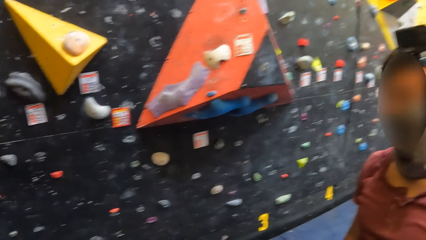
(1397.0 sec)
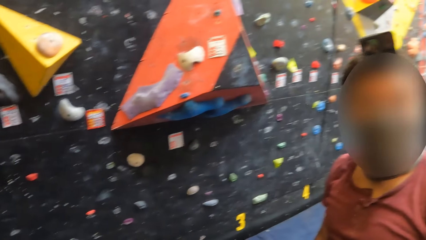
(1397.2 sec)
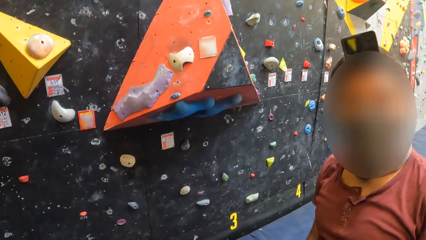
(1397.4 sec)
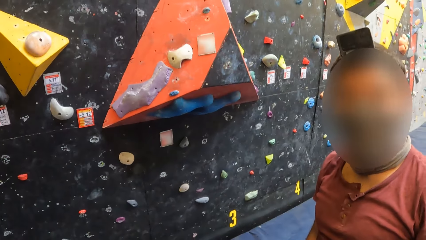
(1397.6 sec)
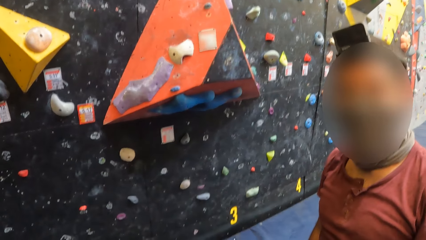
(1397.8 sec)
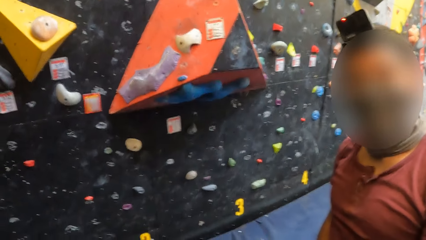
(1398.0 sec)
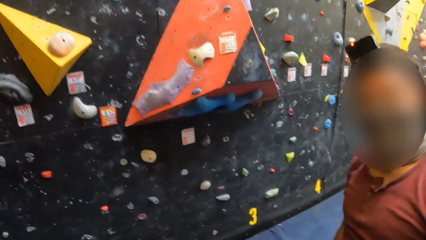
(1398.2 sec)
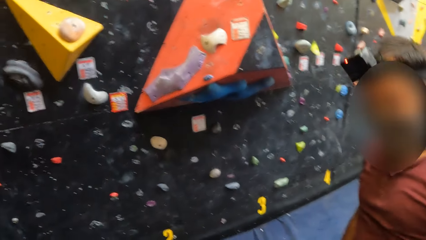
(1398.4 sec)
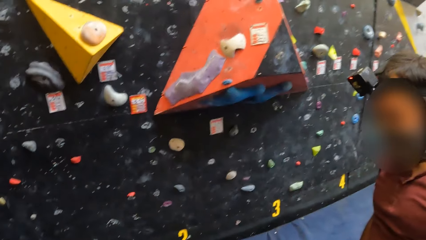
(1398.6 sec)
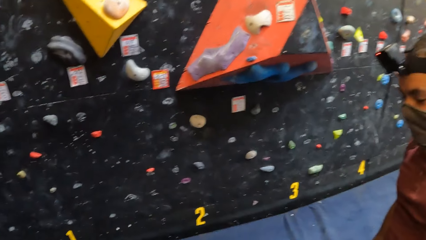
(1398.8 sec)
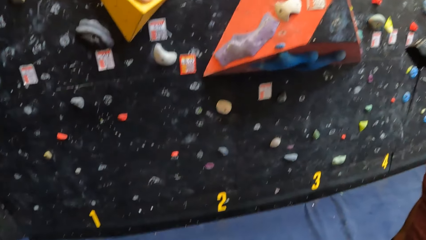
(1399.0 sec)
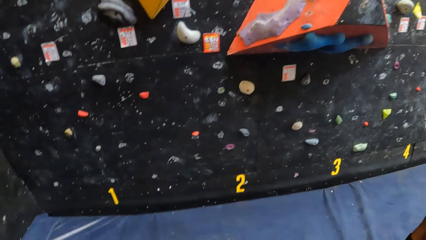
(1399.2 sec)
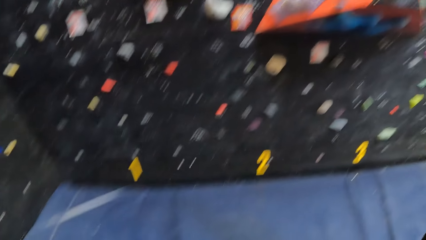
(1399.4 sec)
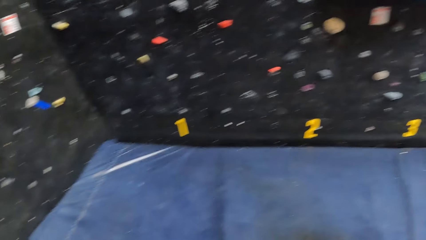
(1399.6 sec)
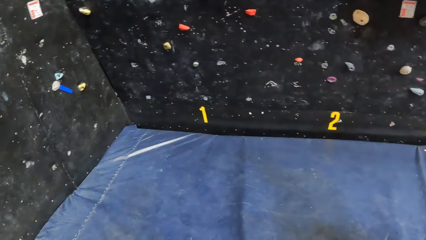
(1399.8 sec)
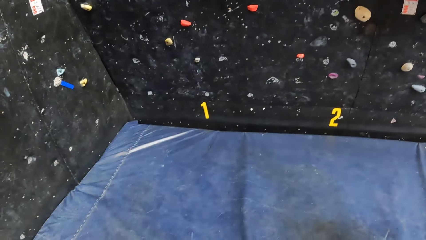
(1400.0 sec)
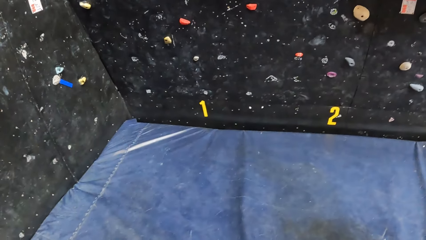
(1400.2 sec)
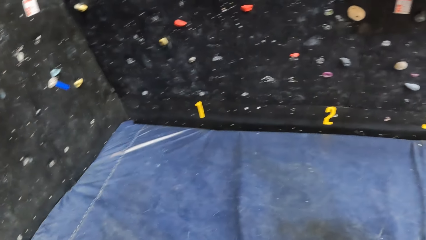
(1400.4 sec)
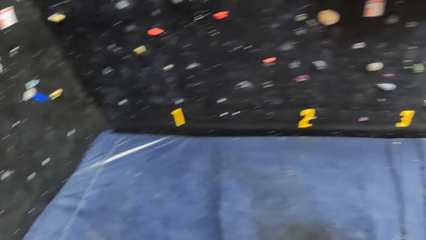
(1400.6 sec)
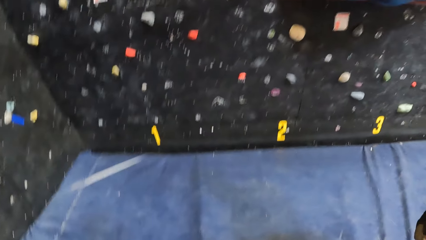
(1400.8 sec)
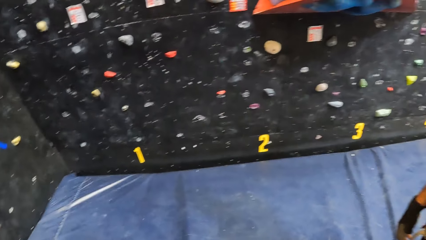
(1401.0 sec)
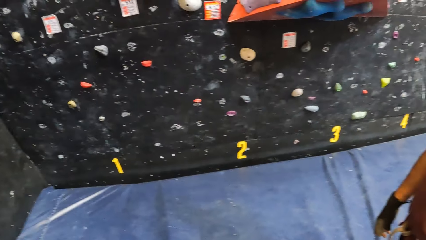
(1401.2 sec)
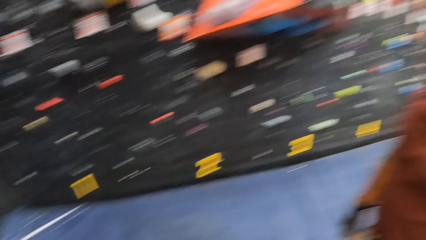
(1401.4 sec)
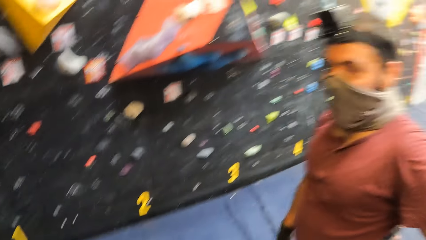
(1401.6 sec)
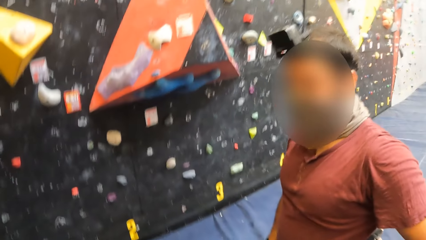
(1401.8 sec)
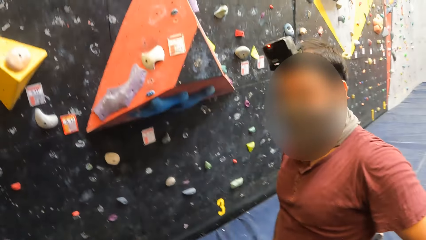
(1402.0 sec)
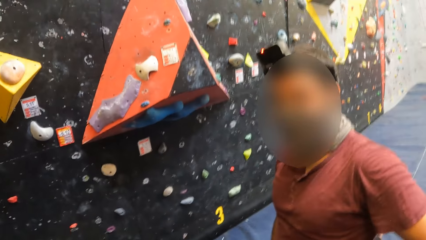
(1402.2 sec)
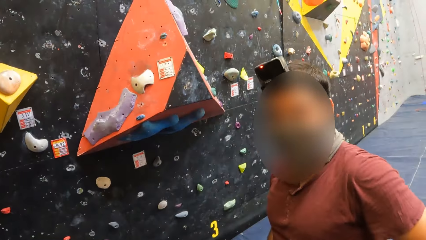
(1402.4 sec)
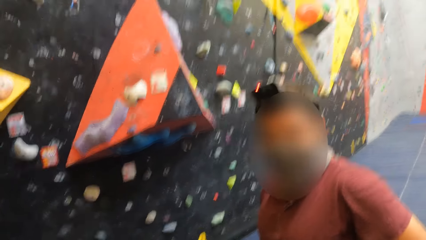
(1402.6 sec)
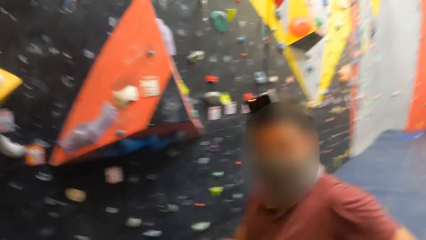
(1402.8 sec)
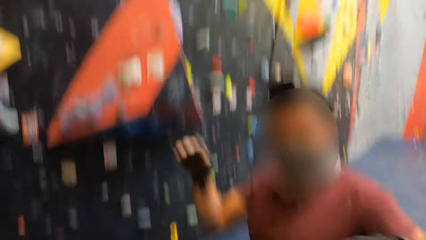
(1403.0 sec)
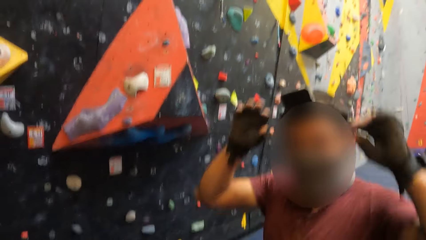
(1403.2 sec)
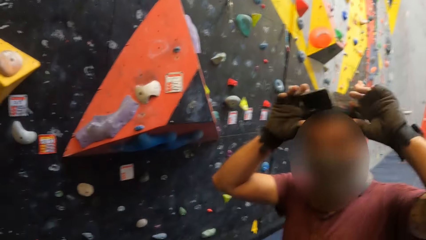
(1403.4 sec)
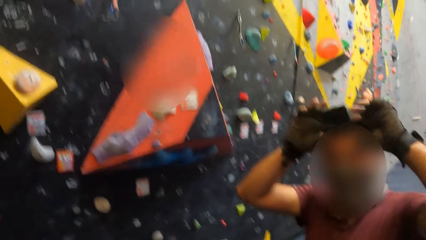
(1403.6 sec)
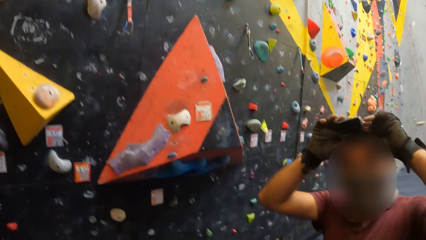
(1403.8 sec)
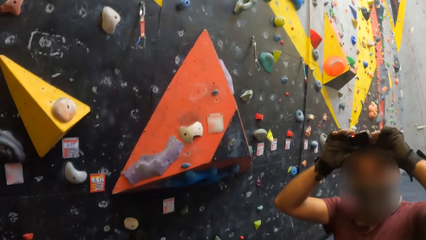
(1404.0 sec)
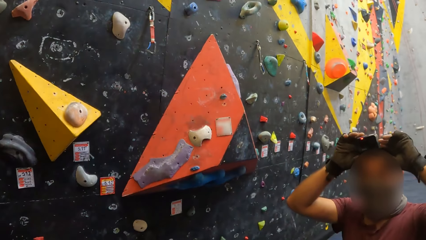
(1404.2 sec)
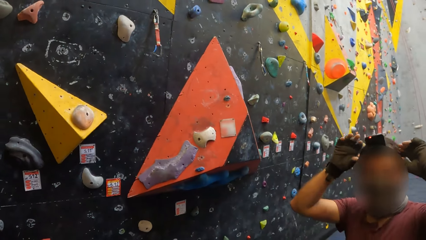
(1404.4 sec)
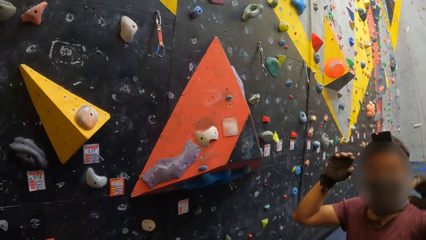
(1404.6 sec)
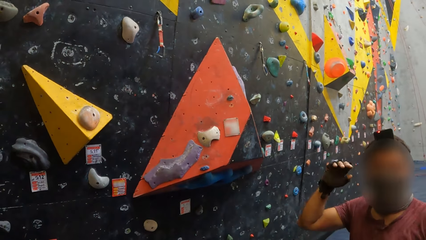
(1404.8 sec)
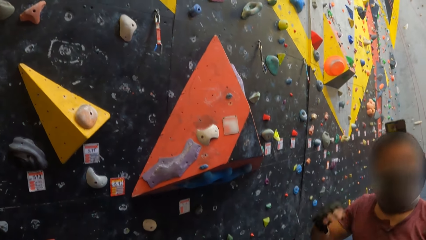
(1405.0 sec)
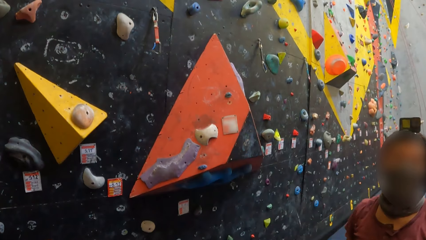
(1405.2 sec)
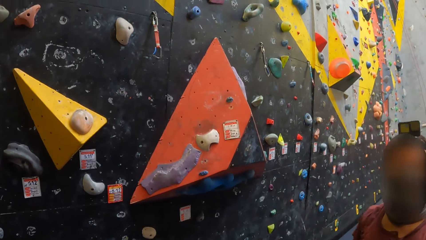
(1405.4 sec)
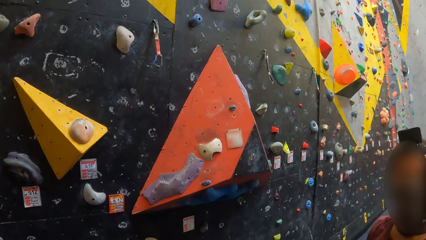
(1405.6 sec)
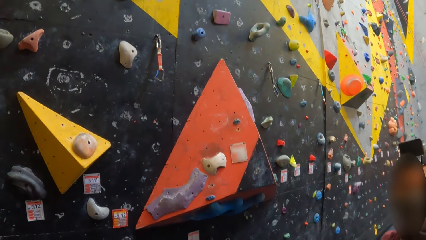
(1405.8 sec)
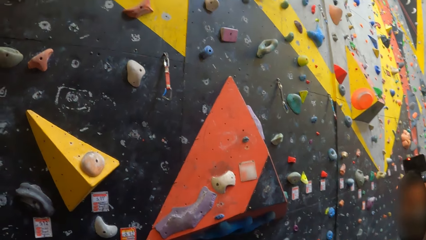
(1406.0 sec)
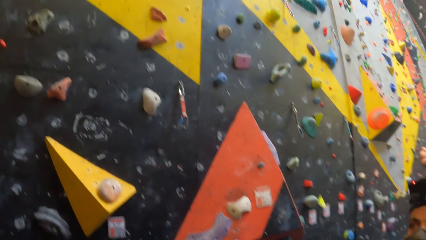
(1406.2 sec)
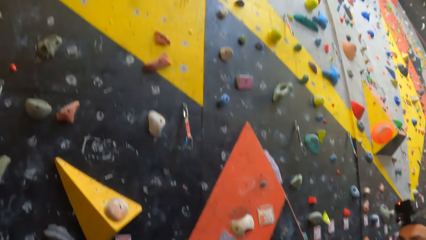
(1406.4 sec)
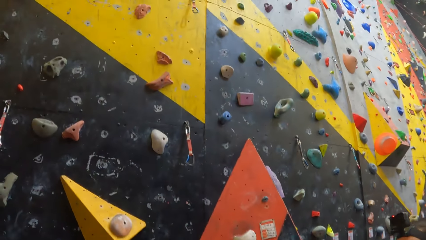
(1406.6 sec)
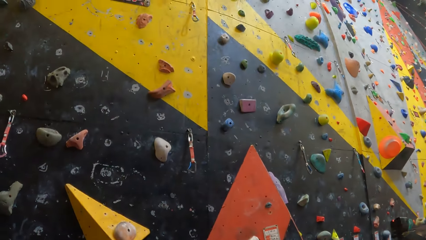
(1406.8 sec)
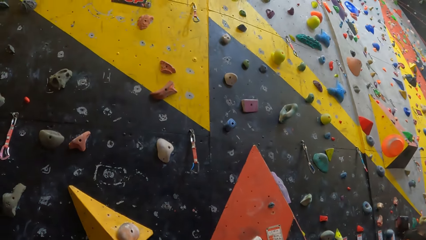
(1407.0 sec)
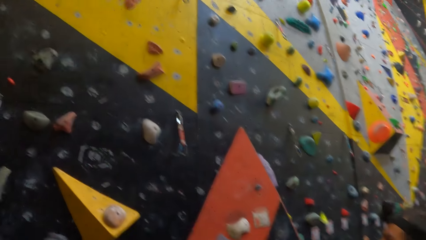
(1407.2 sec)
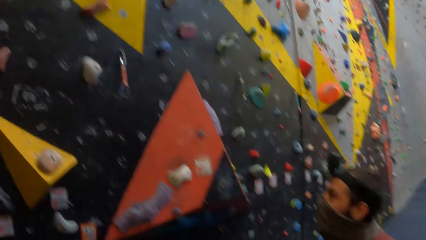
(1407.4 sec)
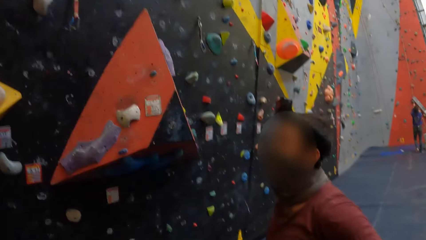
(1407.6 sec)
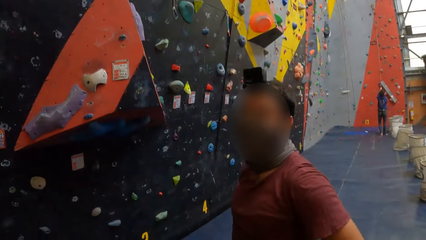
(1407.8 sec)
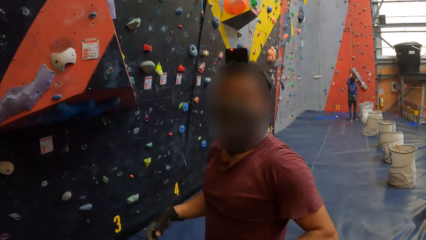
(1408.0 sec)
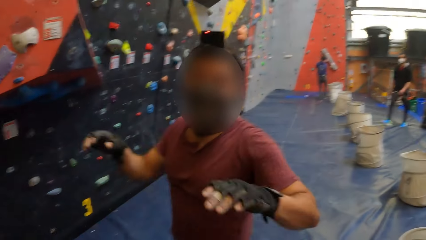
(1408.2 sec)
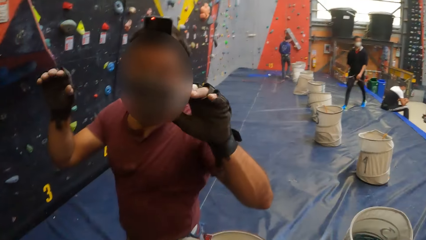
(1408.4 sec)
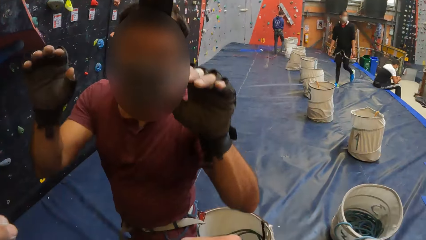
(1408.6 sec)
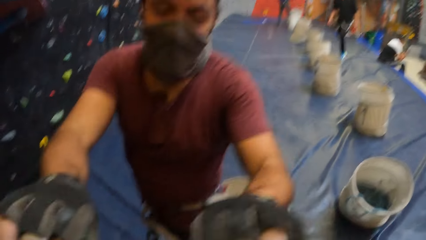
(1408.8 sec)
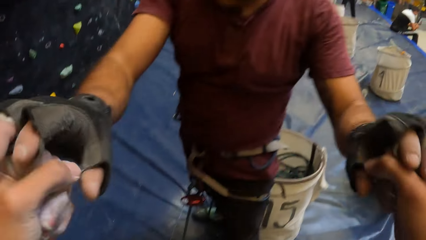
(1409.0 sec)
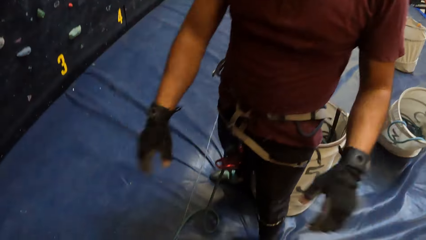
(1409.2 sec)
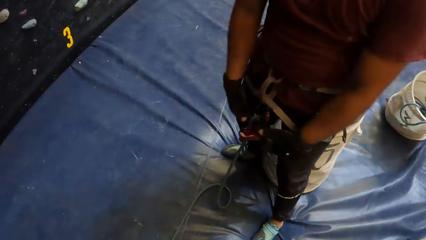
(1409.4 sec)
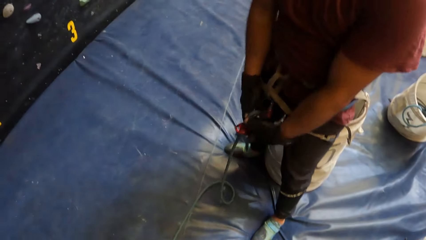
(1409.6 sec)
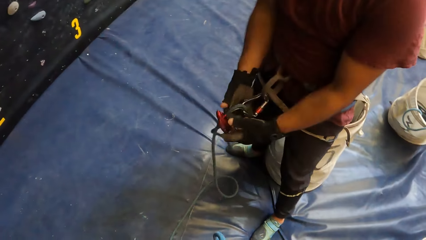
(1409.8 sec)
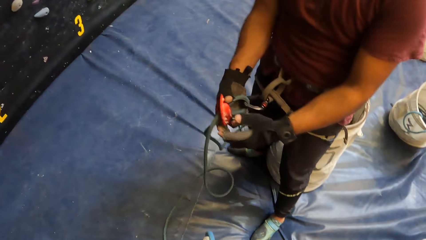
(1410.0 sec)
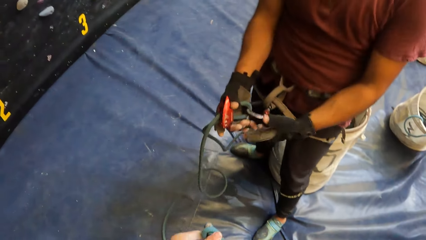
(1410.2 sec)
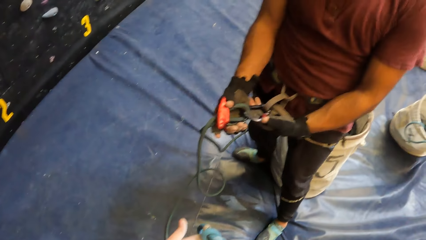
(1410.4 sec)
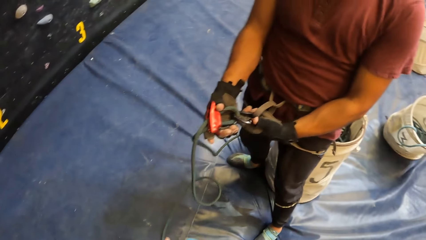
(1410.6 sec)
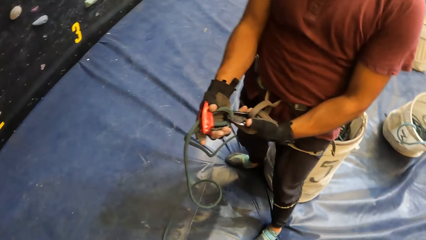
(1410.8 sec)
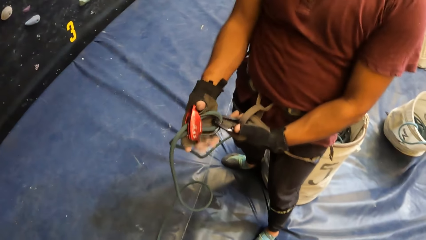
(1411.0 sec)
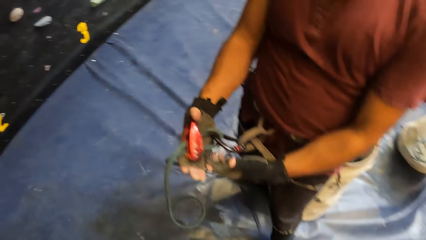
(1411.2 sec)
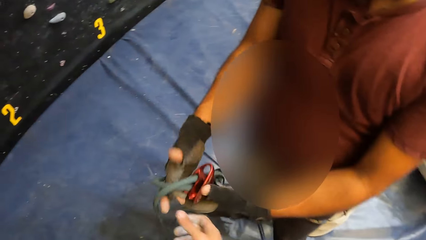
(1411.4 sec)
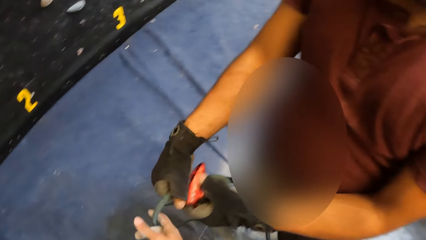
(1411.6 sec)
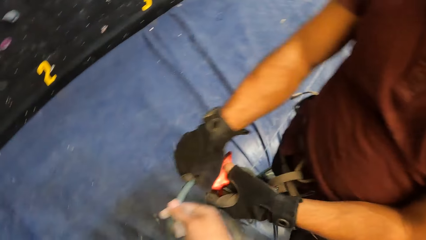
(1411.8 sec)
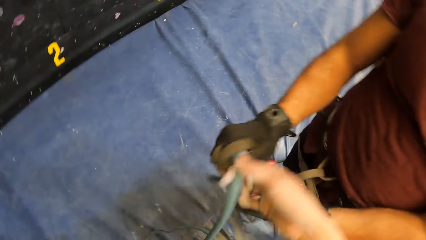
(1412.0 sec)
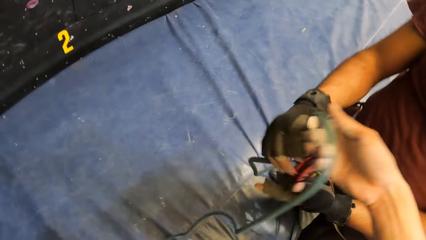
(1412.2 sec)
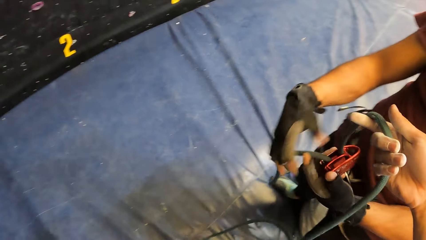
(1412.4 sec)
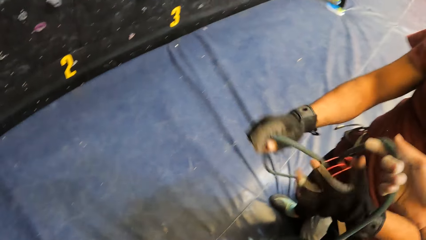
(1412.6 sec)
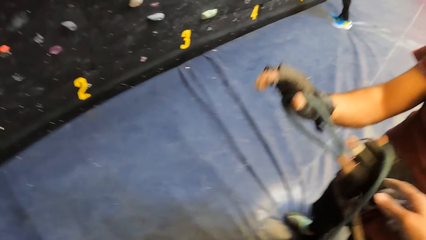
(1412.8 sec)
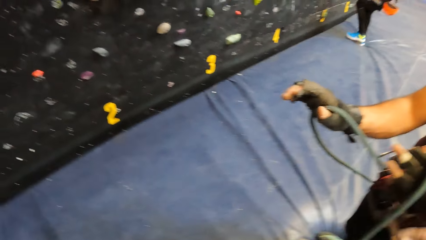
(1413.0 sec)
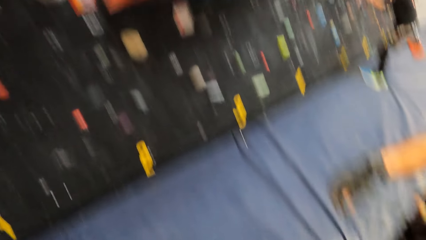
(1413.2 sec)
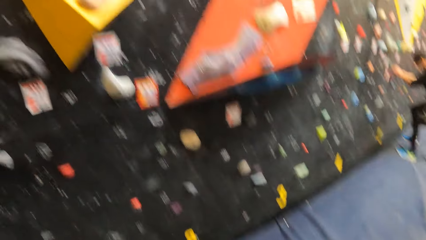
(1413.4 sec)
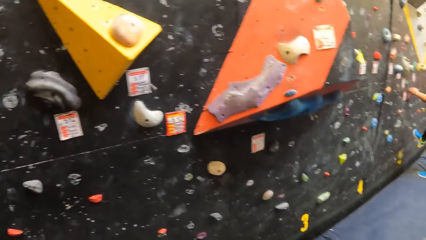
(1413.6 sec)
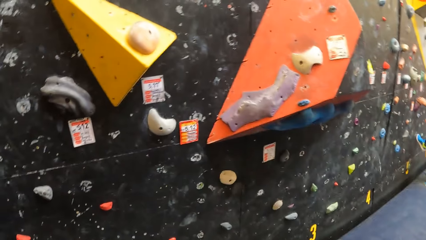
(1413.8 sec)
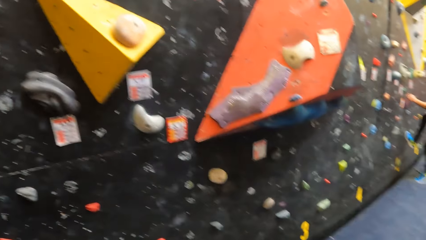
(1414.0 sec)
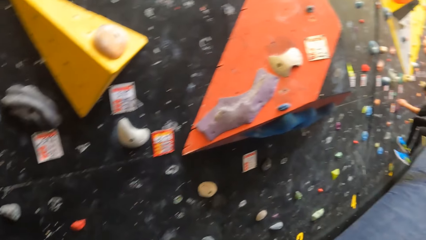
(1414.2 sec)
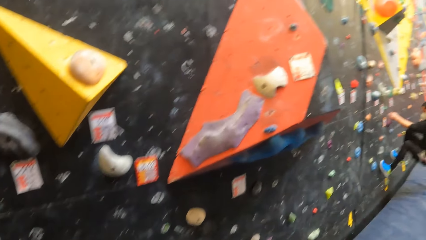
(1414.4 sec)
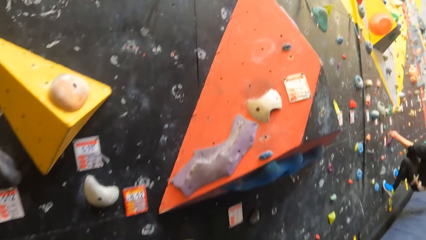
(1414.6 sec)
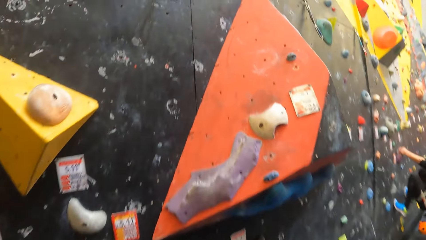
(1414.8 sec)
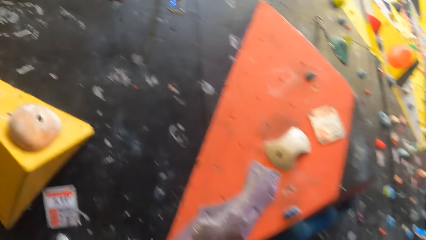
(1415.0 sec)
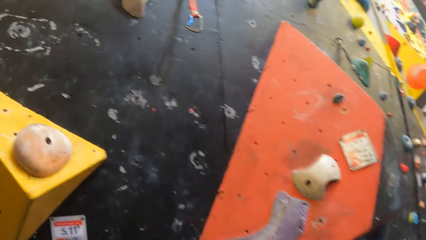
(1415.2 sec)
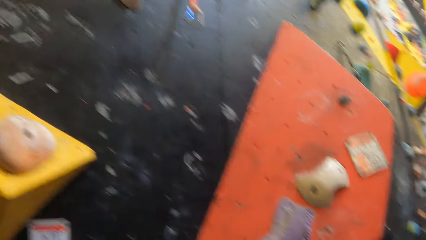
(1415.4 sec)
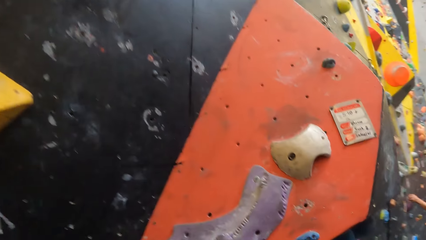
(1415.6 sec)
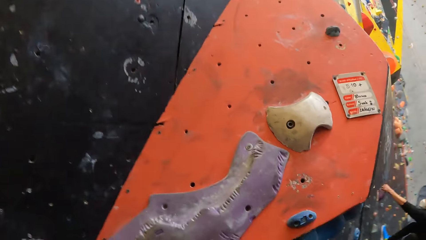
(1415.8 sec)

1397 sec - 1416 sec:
The camera wearer looks around the room. They stare at the carpet. They look around the room. They stare at a person. The person adjusts the camera on his head. The camera wearer looks around the room. They stare at the climbing wall. They look around the room. The person claps hands with the camera wearer. The person holds a climbing rope. The camera wearer touches the climbing rope. They move the rope. They look around the room. They walk towards the climbing wall.
